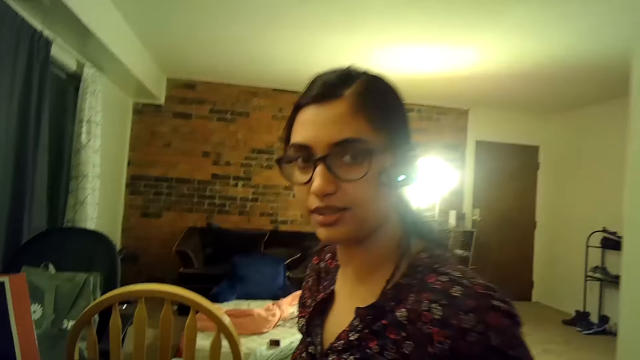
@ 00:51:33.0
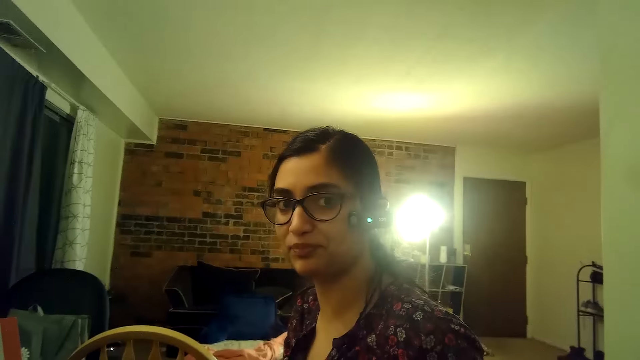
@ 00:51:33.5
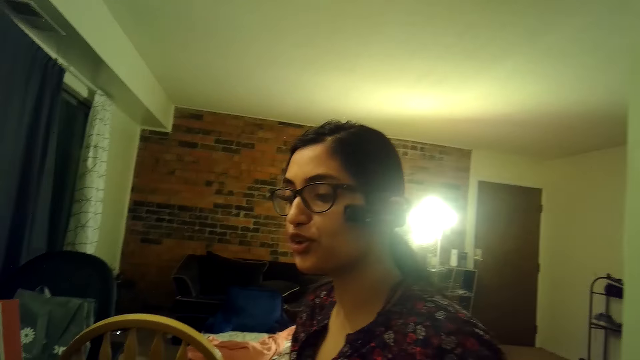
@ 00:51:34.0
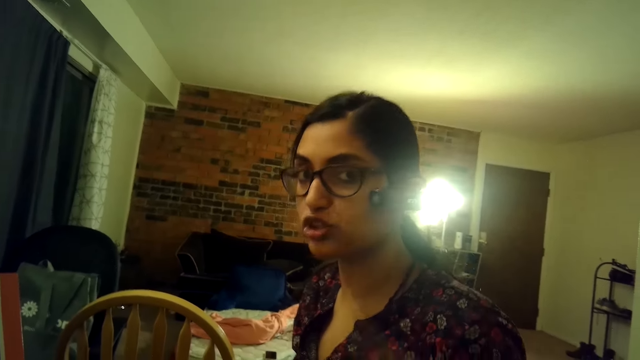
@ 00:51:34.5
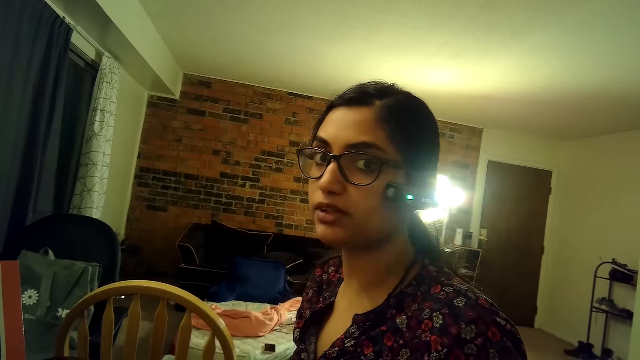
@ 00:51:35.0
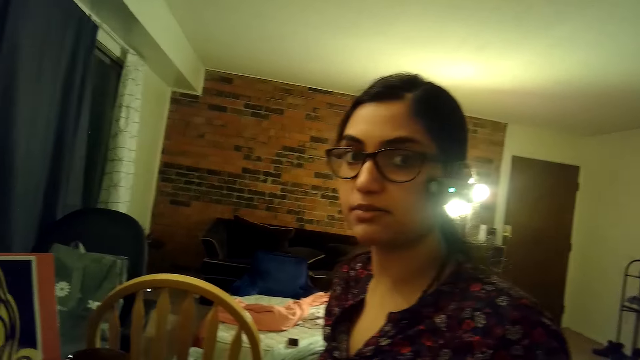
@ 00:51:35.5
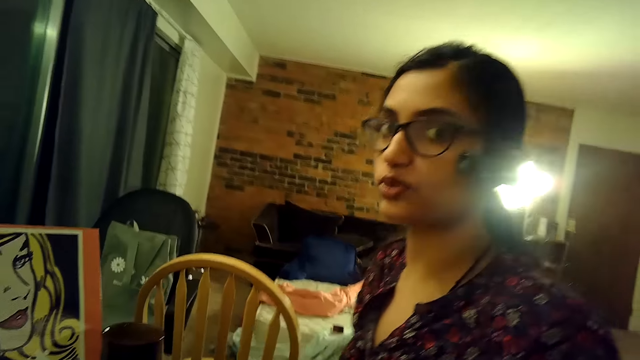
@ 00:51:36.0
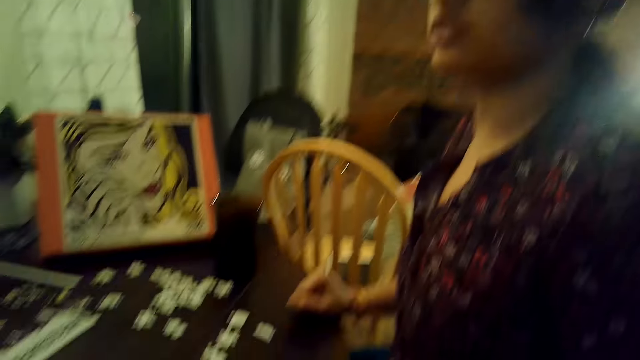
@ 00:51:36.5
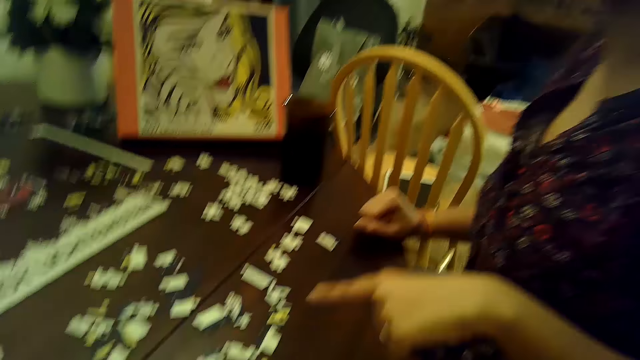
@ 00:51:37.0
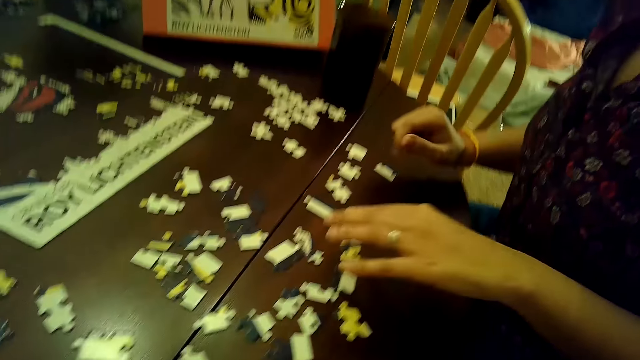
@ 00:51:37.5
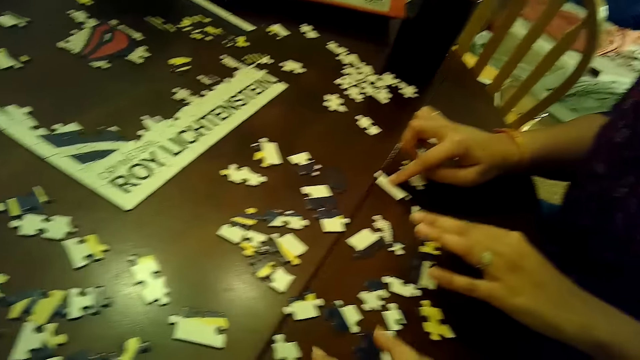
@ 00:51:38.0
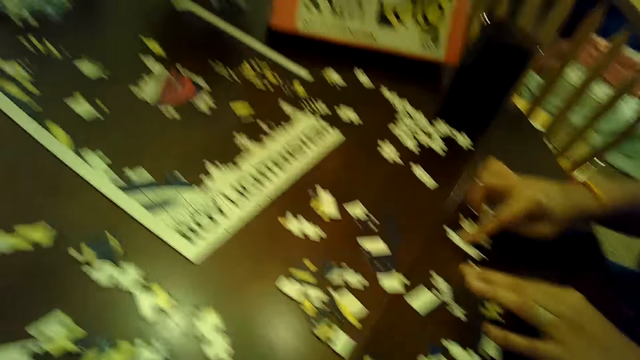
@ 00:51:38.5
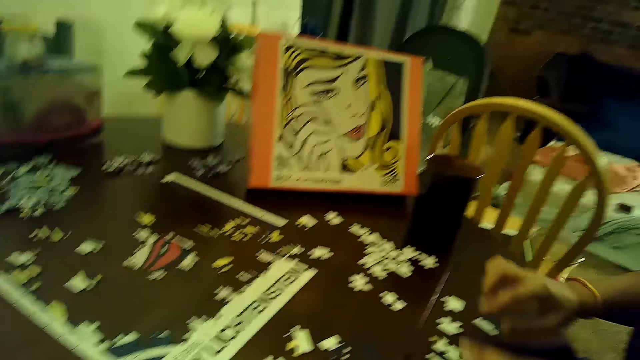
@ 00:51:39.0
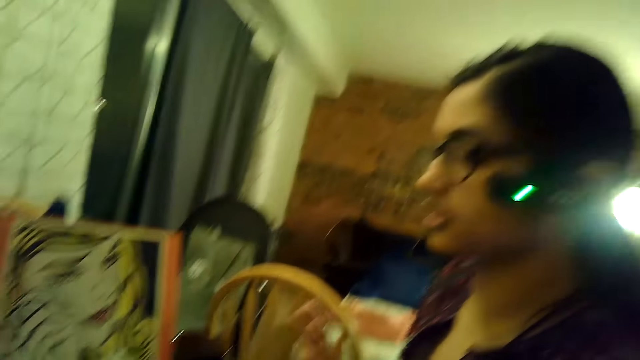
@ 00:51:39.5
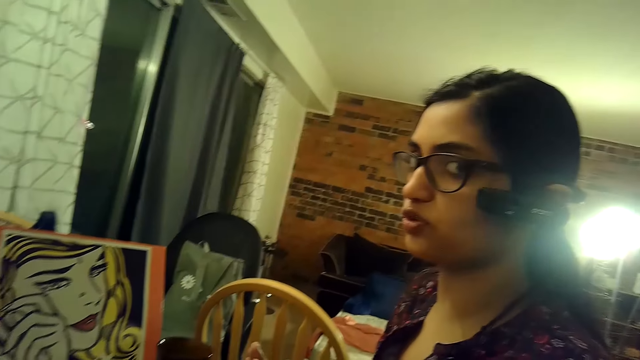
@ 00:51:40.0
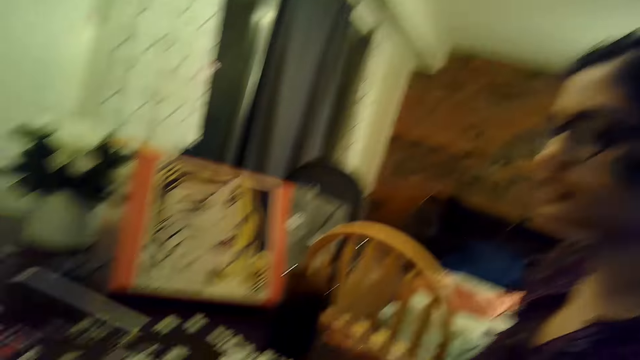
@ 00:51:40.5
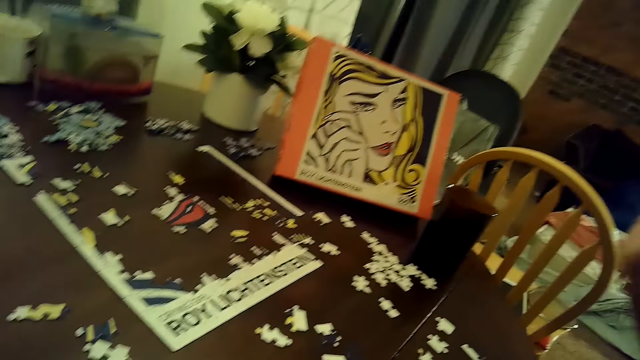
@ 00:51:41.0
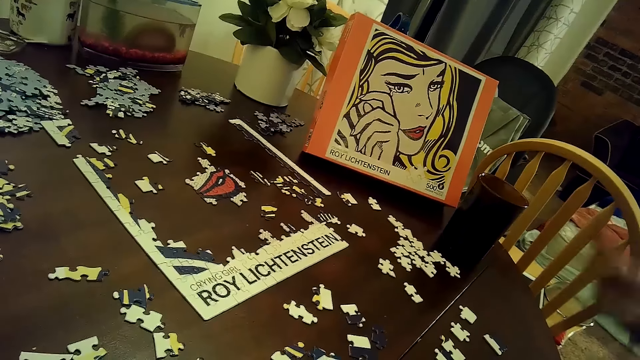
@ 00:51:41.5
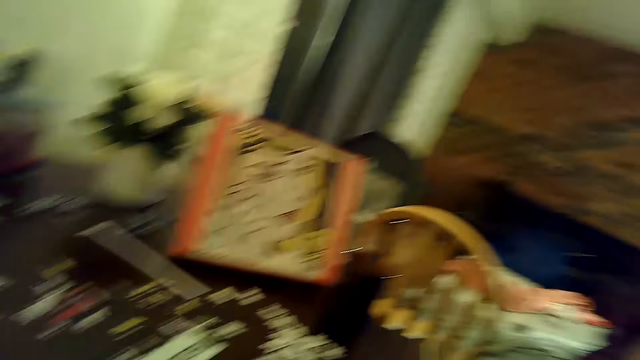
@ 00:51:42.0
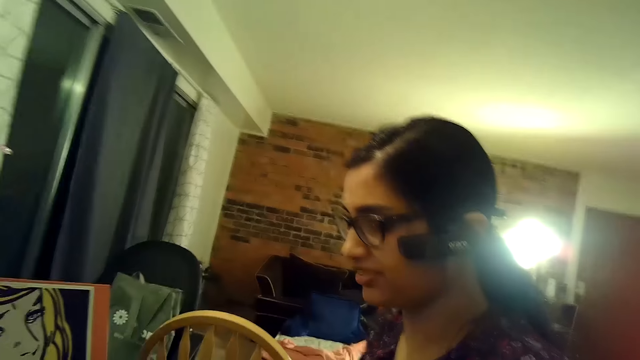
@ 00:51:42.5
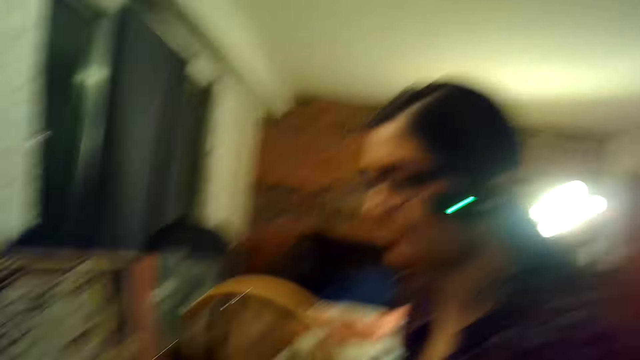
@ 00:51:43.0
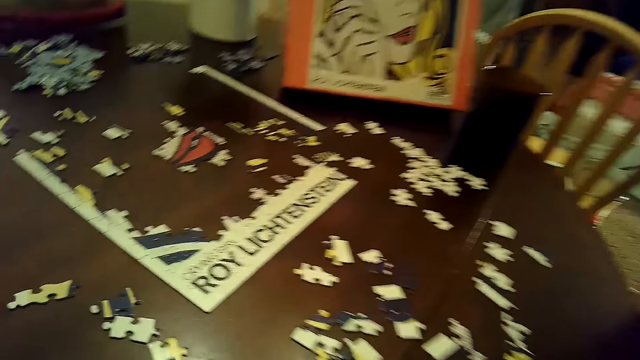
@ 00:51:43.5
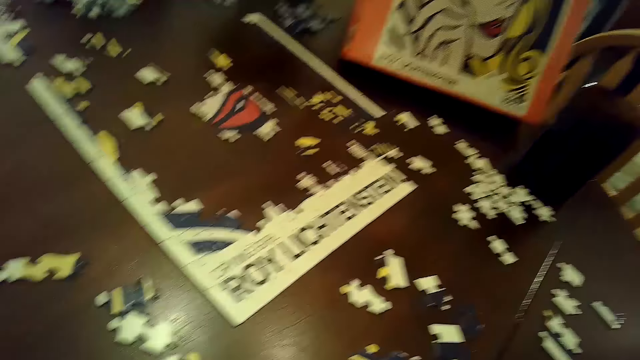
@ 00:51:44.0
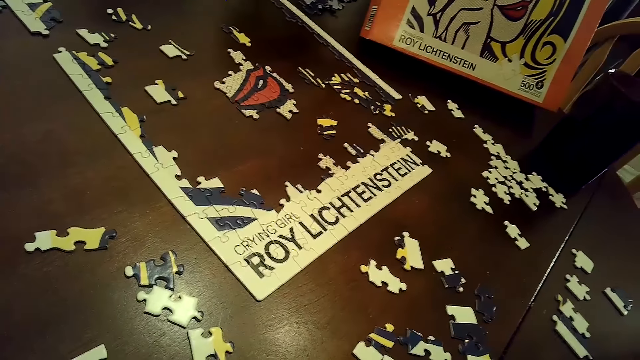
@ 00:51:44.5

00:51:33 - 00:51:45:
A woman moves a puzzle piece on the table with her right hand. The woman talks to the camera wearer.

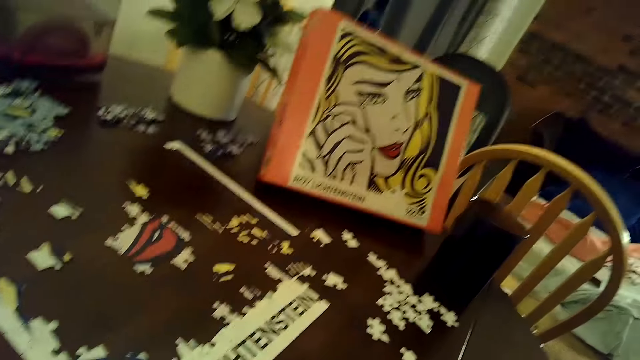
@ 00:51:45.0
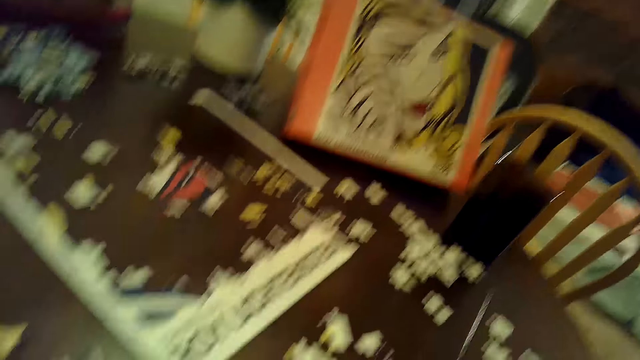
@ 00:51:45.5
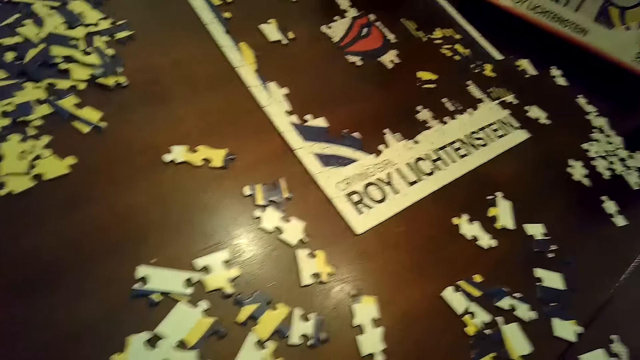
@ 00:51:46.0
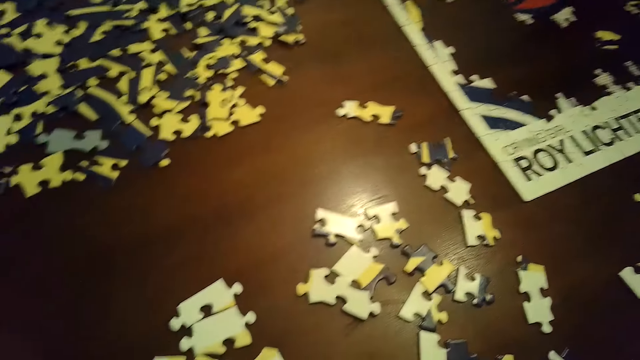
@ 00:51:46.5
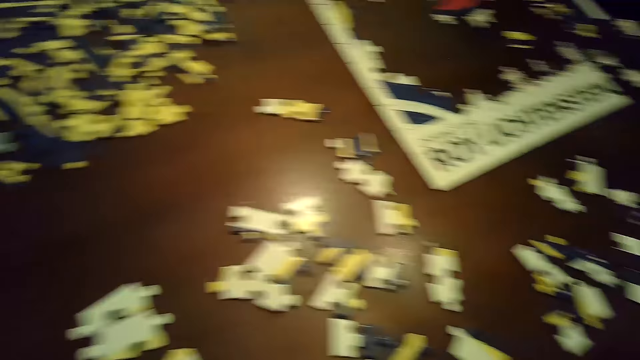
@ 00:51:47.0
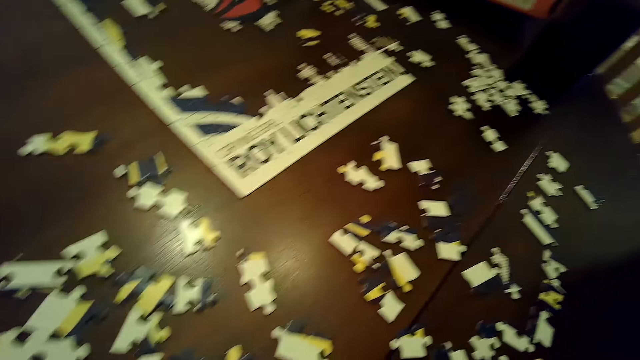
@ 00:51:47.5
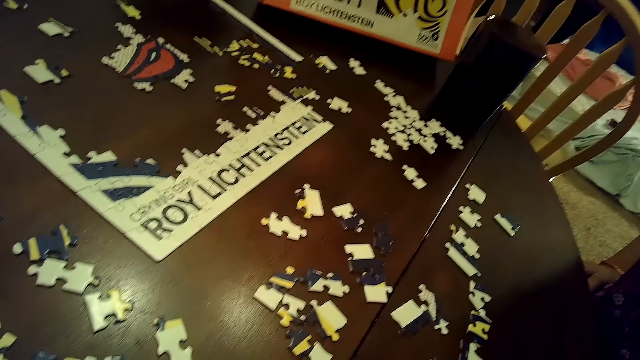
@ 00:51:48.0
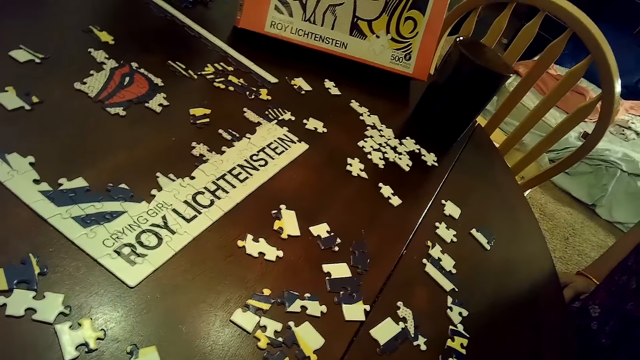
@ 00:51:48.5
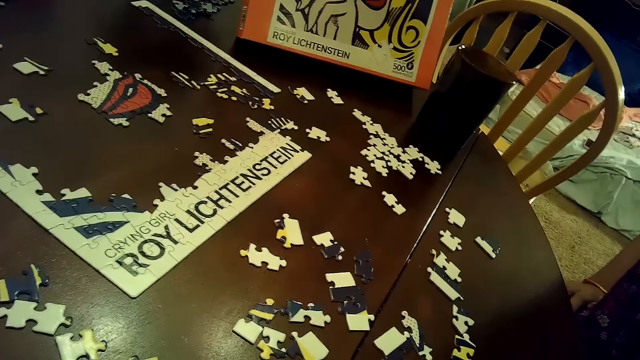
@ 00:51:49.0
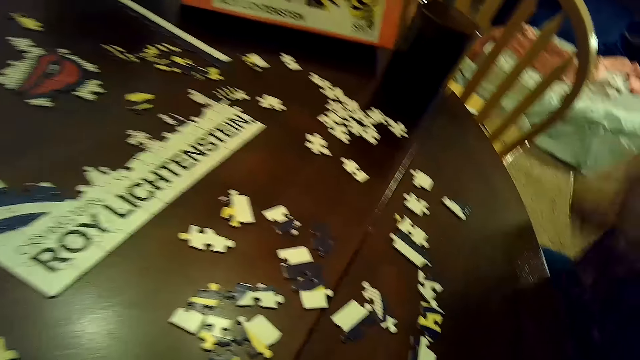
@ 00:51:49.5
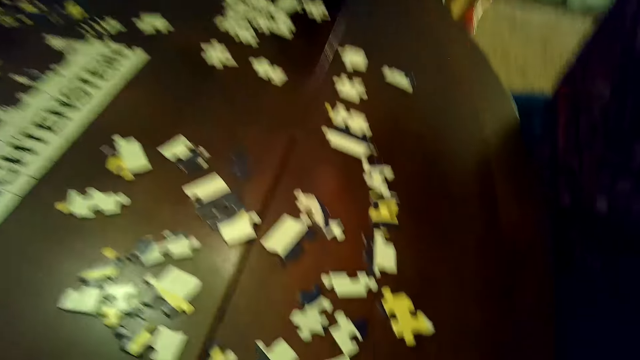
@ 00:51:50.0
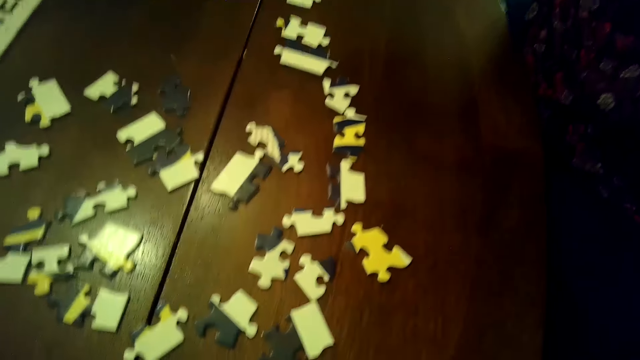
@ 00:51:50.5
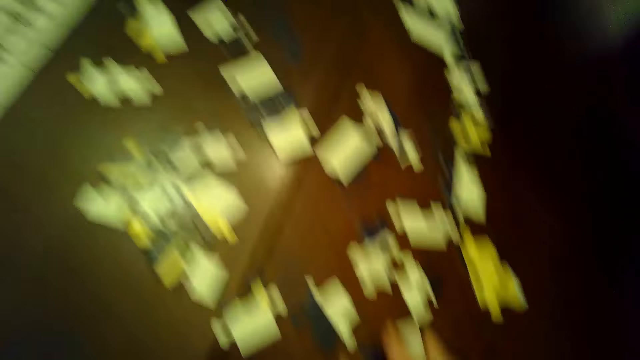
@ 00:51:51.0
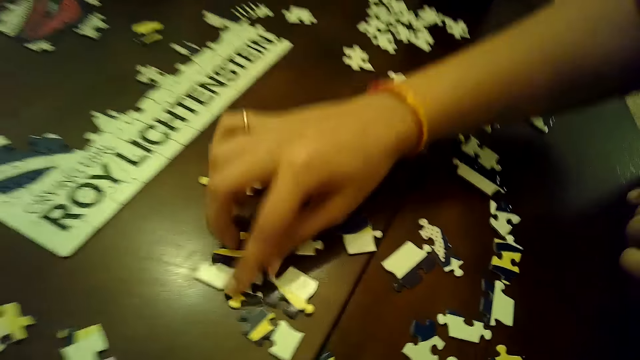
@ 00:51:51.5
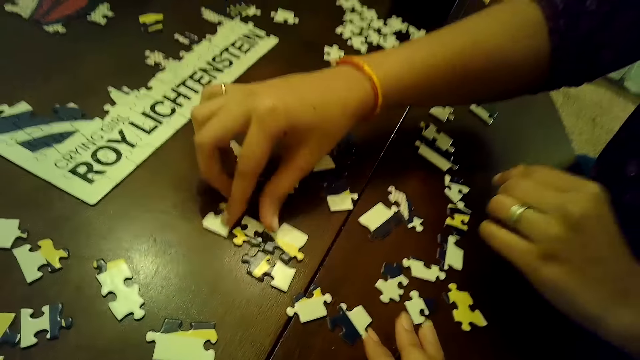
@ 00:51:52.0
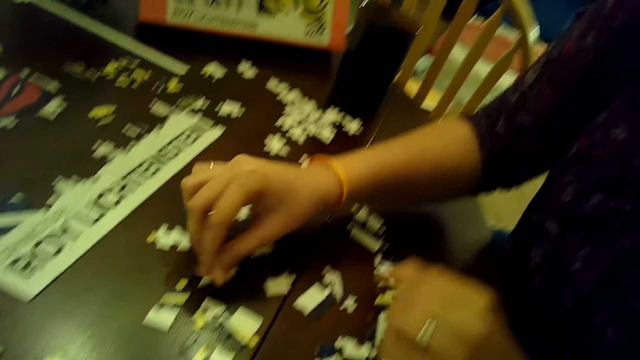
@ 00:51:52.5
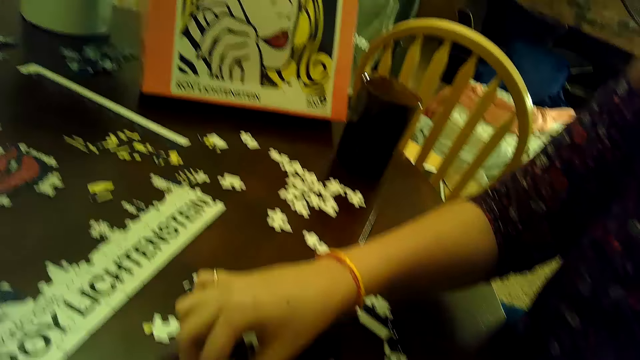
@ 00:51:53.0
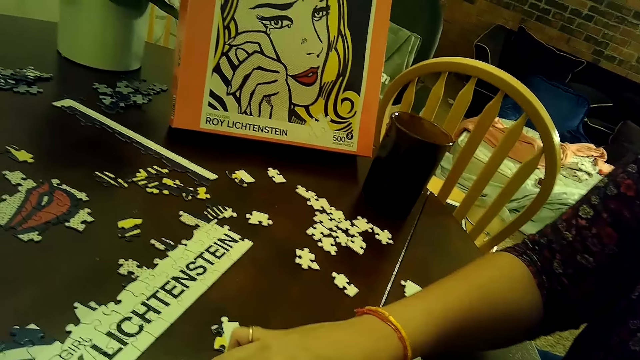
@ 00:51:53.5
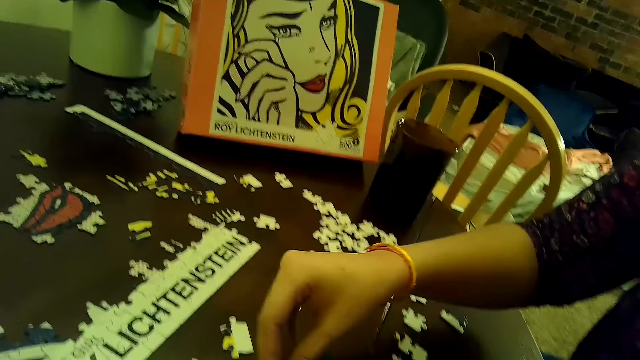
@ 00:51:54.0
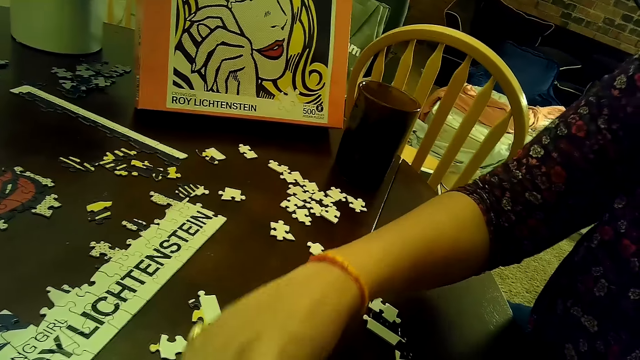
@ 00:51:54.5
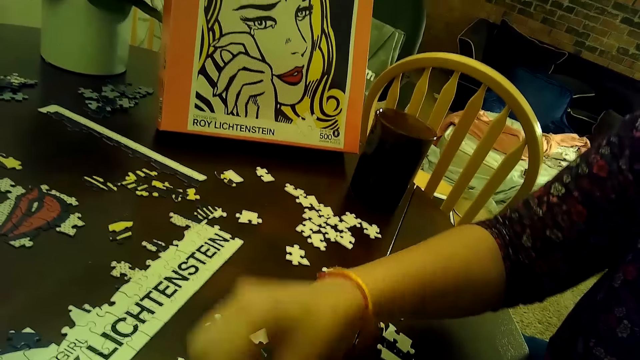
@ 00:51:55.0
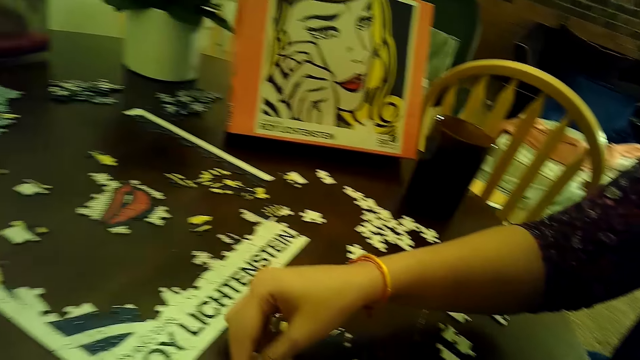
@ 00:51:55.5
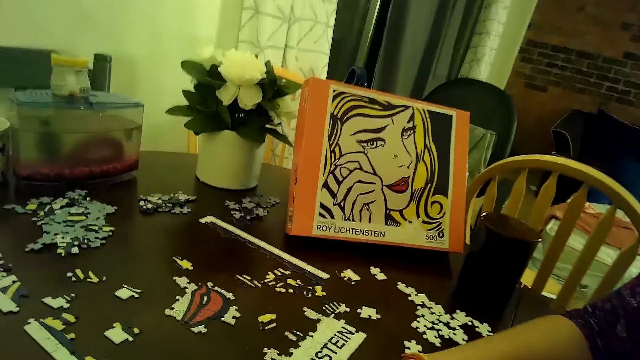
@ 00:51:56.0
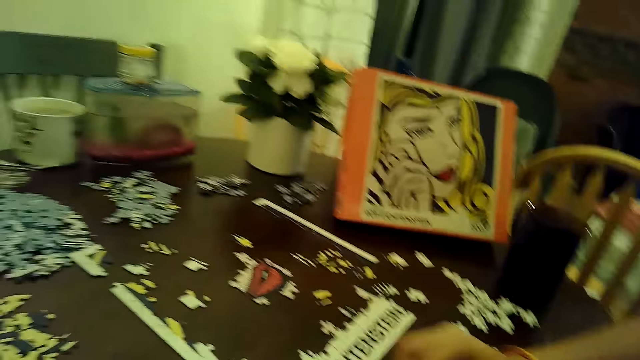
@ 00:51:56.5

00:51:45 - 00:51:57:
The camera wearer moves puzzle pieces on the table with her right hand. The woman moves a puzzle piece with her right hand. The woman picks a card on the table. The woman moves the puzzle piece with her right hand. The woman picks a puzzle piece from the table with her right hand.
